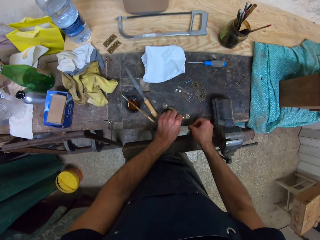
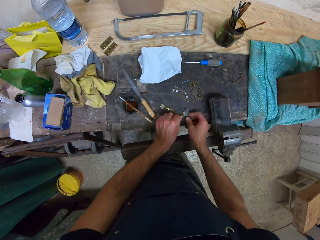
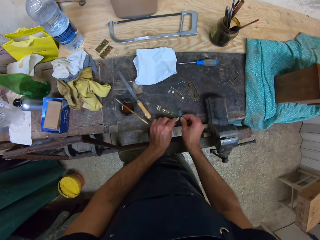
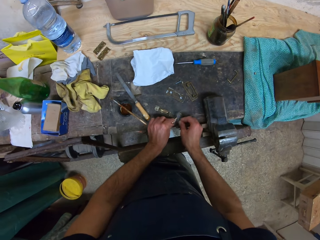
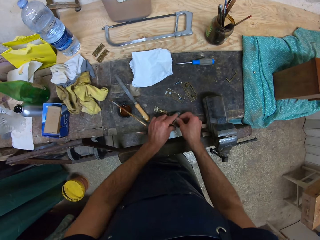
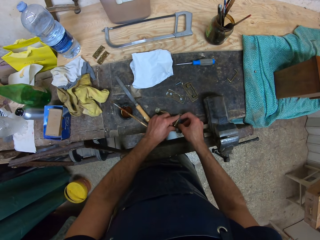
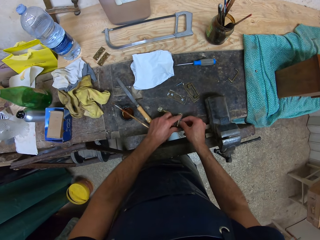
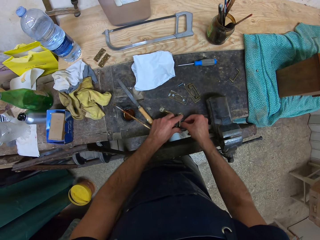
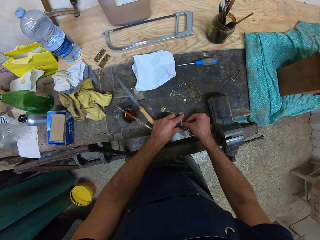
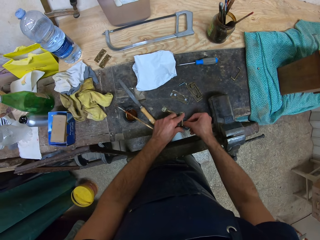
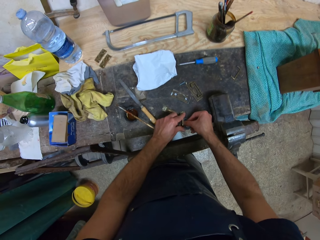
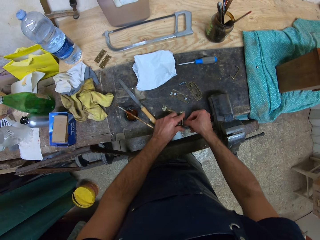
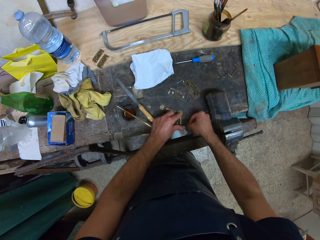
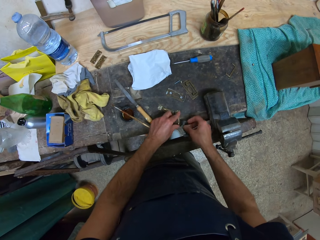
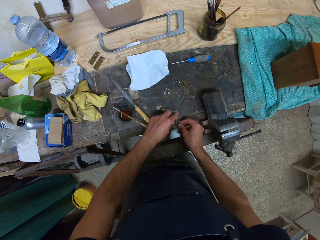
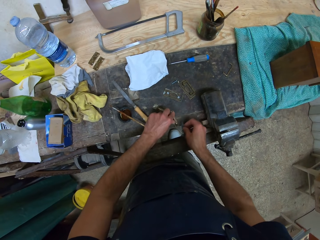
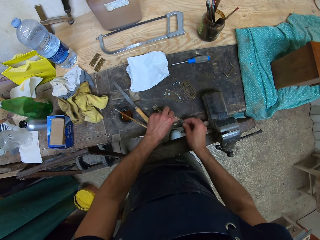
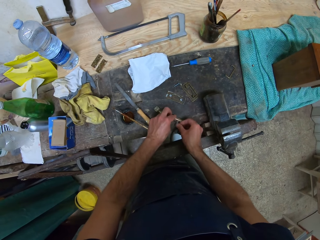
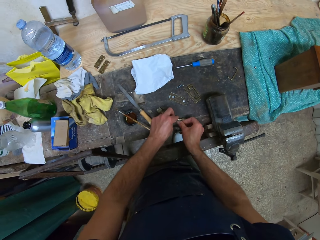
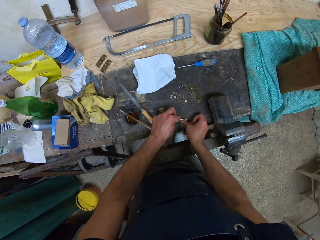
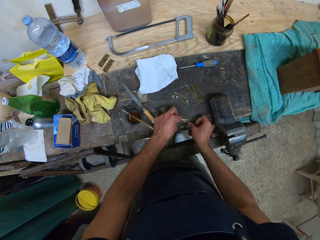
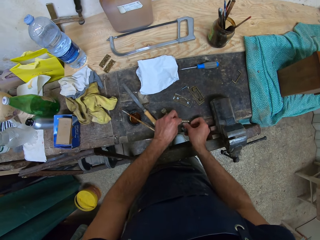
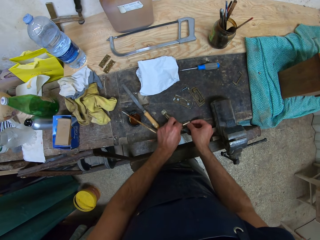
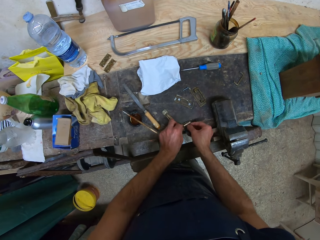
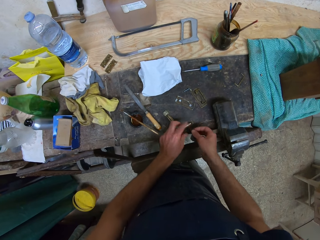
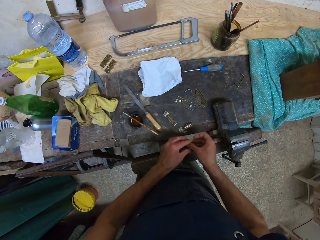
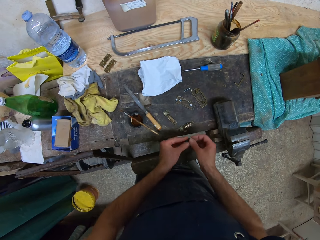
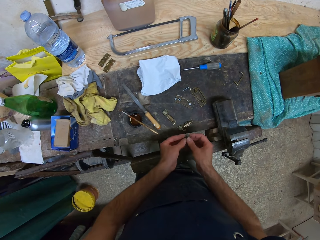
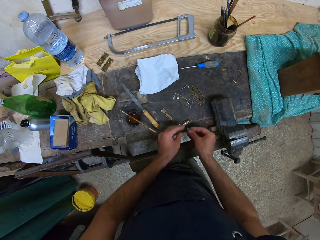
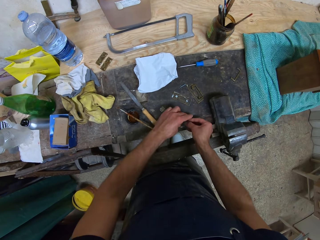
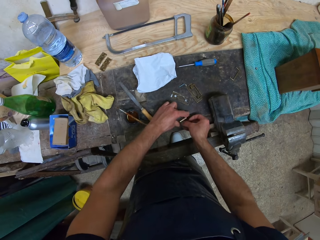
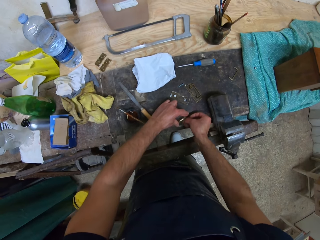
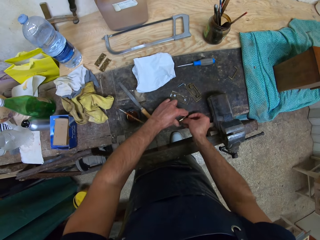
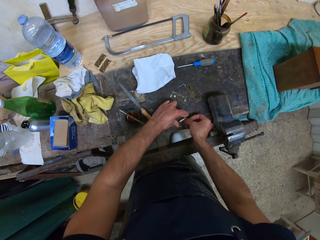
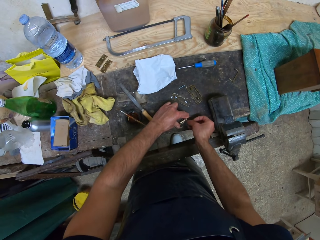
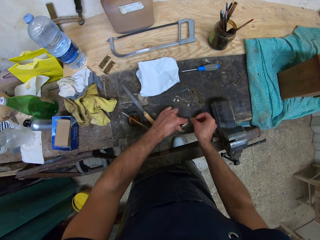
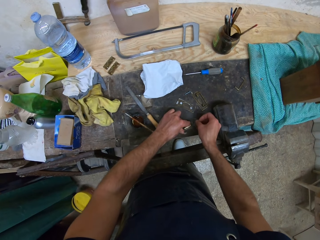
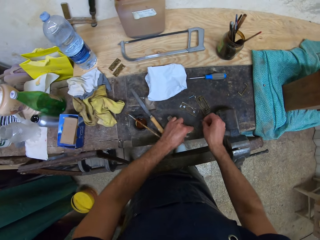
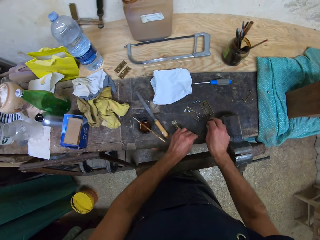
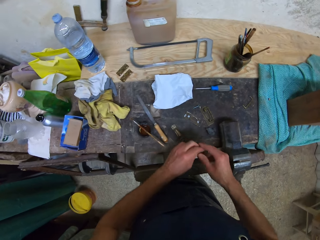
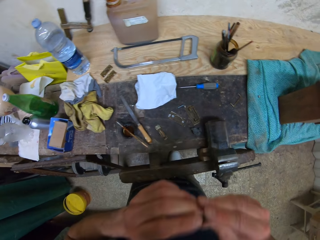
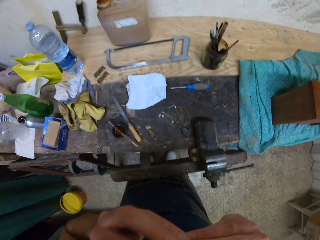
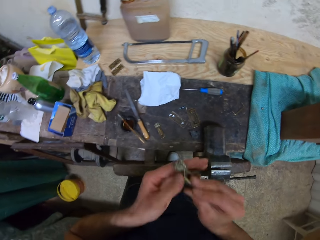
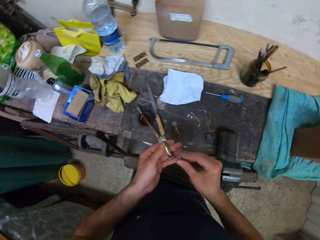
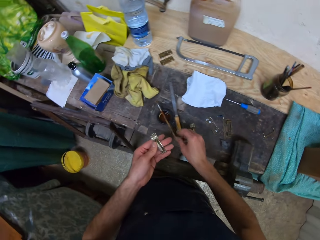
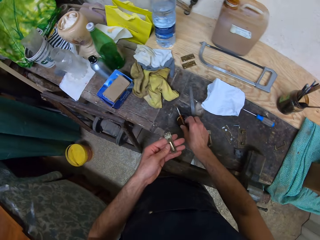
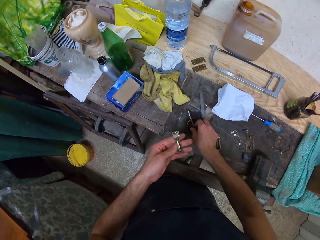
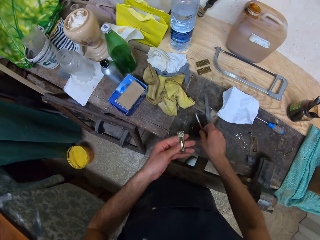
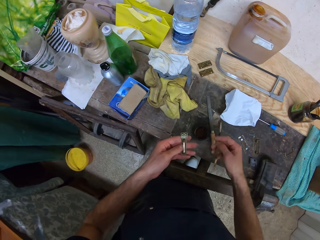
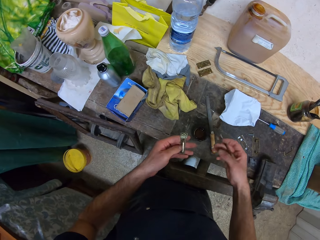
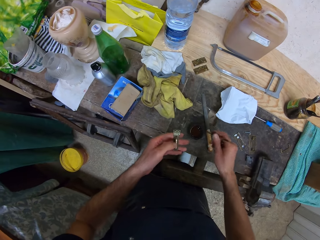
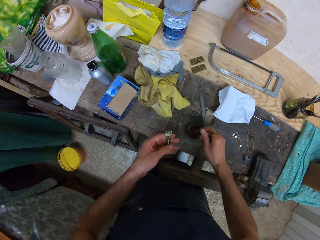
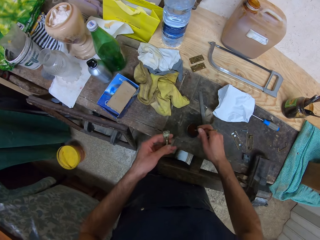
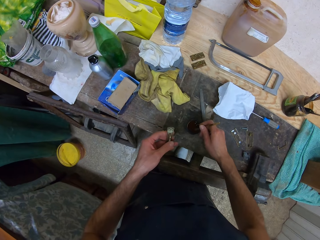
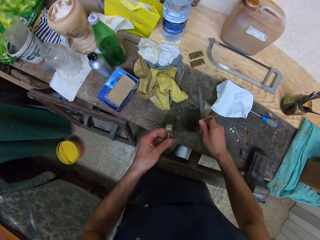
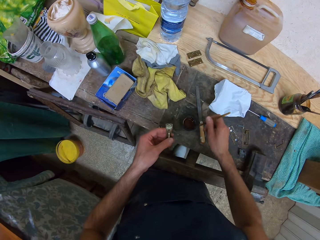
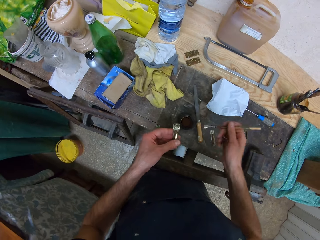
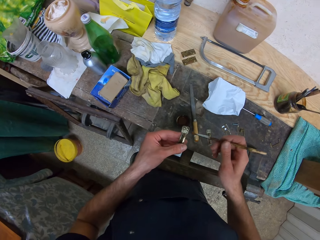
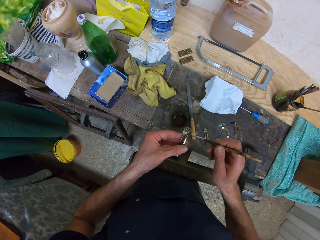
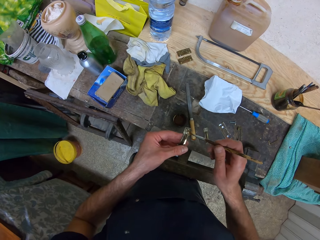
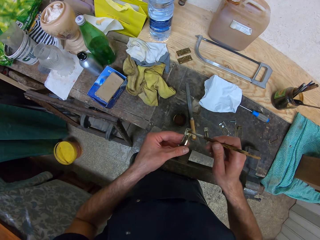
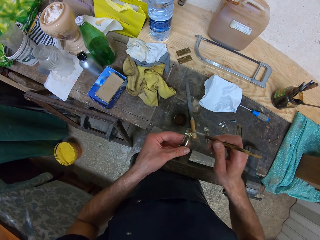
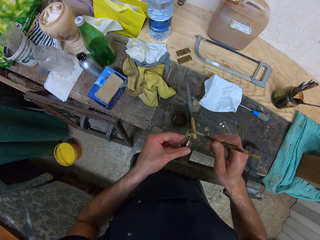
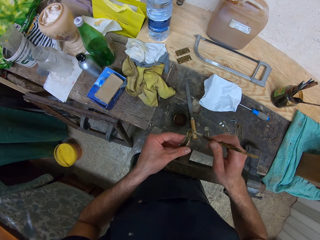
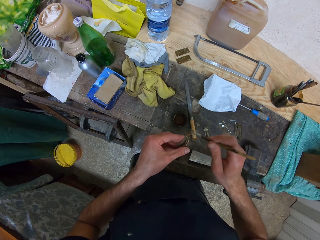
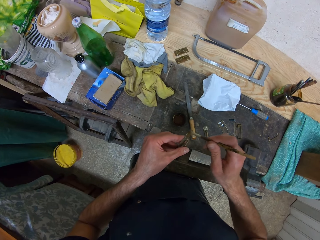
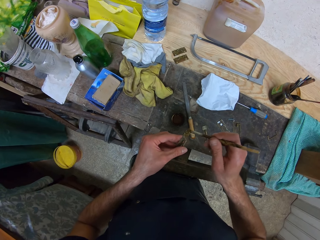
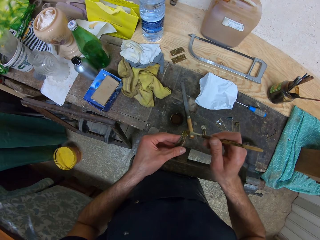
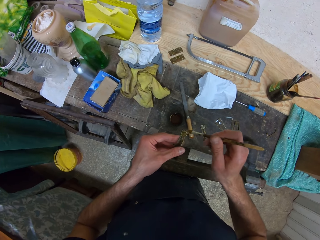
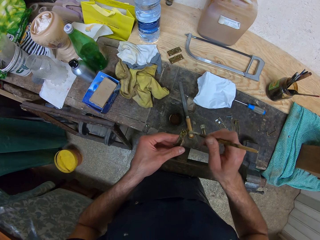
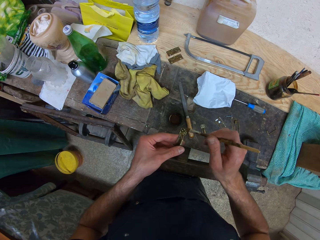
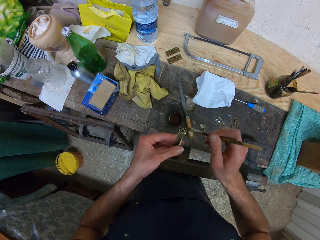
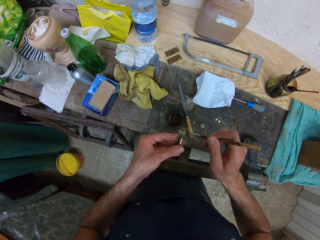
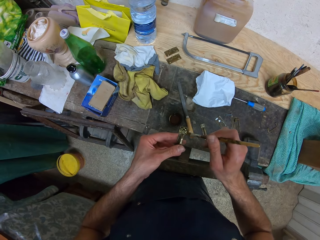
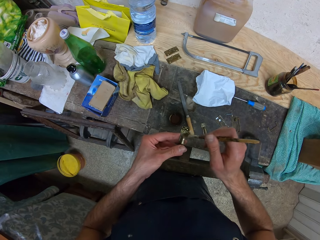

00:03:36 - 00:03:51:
The camera wearer adjusts the sandpaper with both hands. He drops the sandpaper in his right hand on the table. He raises the object with both hands. He holds the handle. He picks up the brush from the keg cap with his right hand. He dips the brush in the keg cap. He paints the object in his left hand.

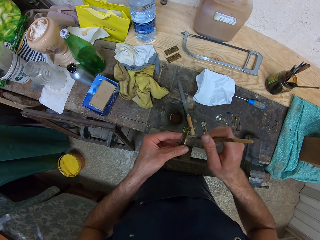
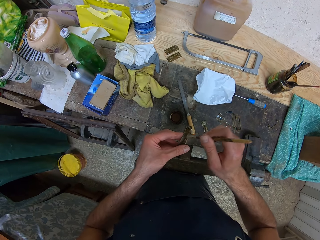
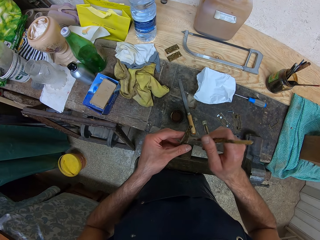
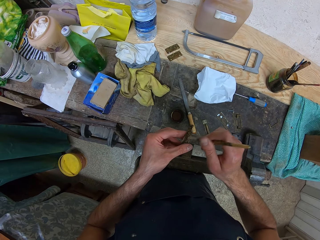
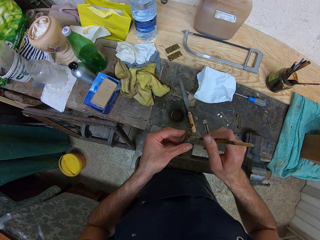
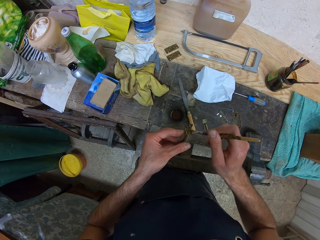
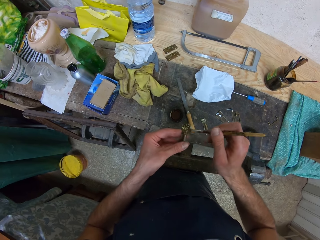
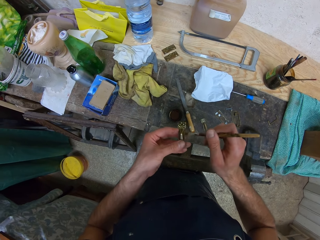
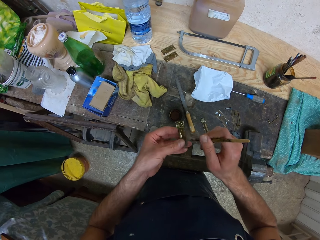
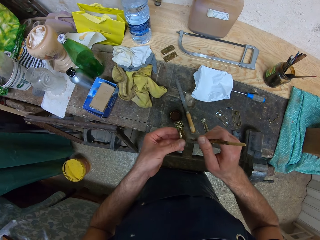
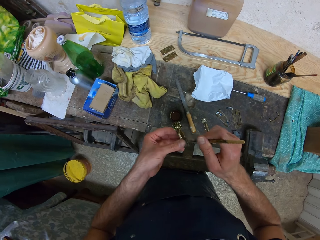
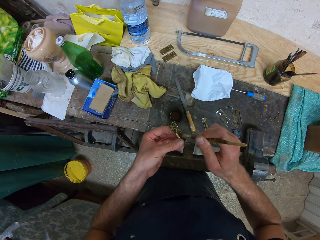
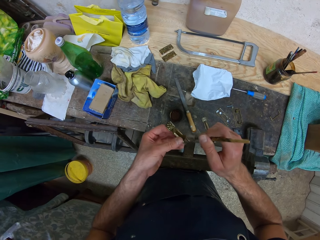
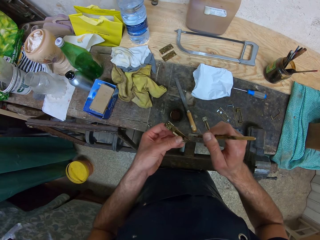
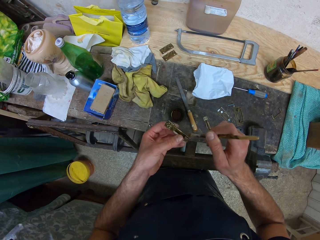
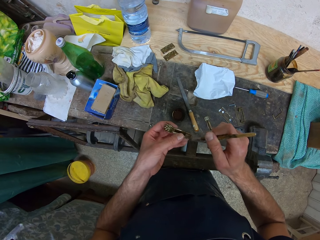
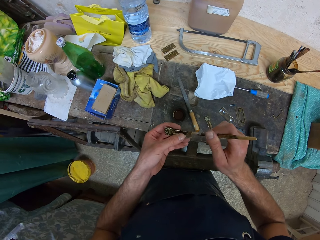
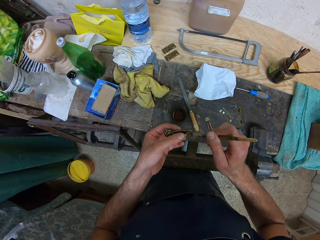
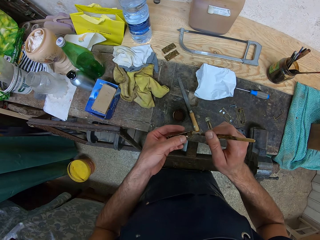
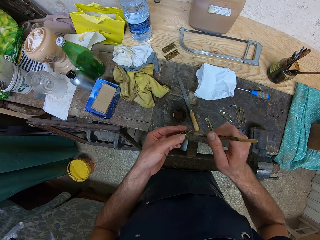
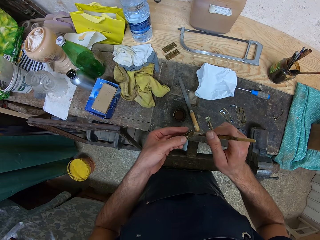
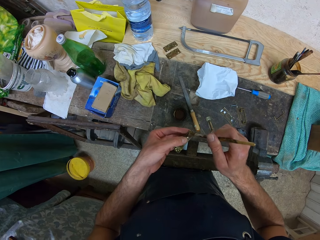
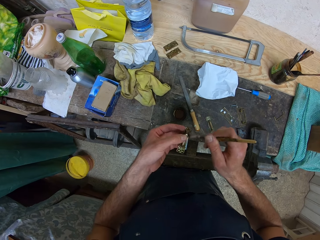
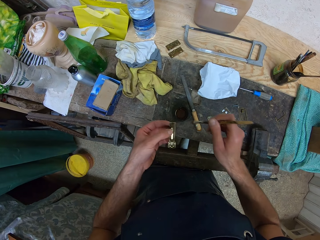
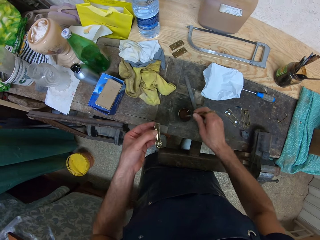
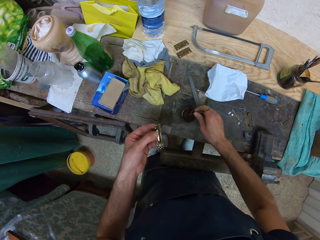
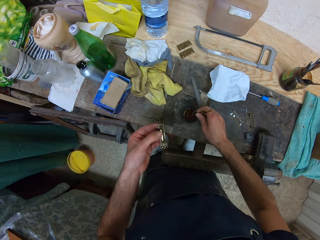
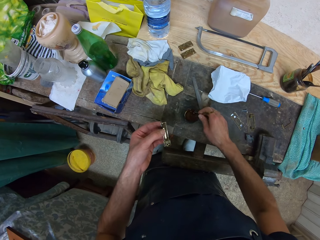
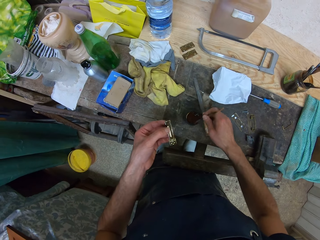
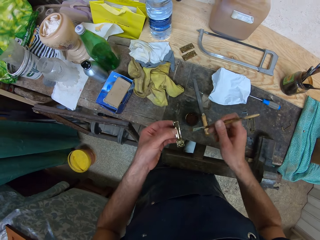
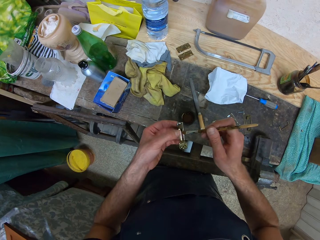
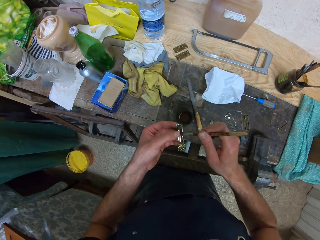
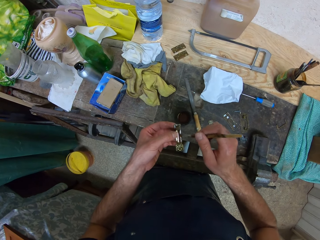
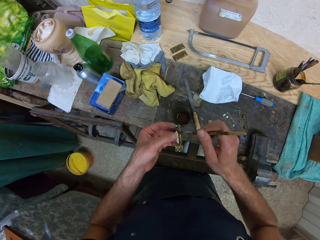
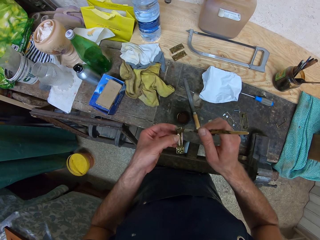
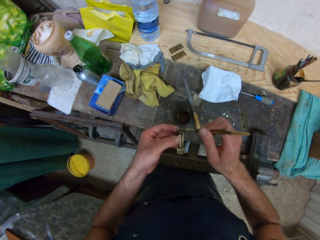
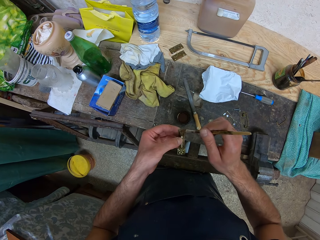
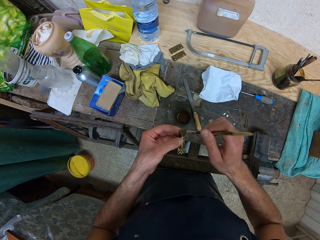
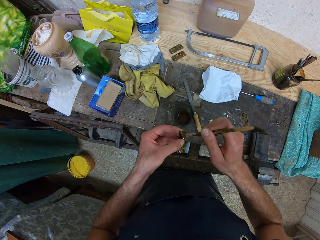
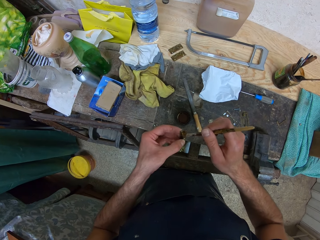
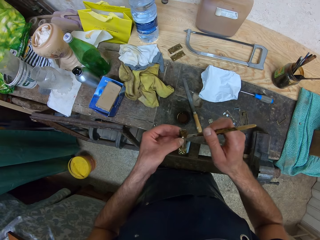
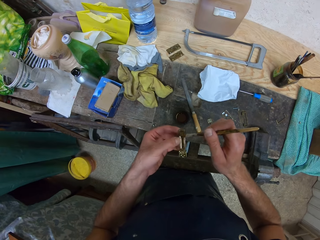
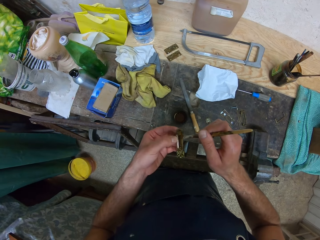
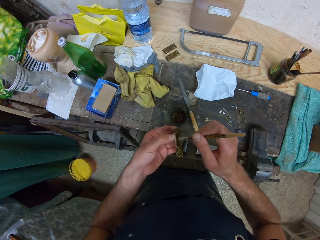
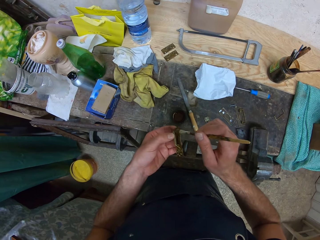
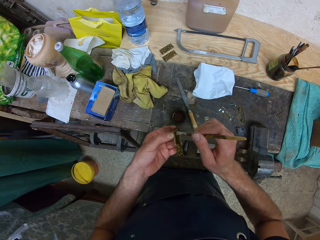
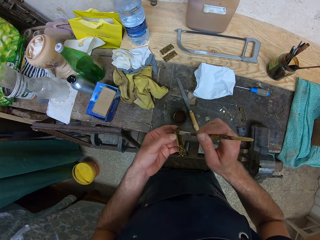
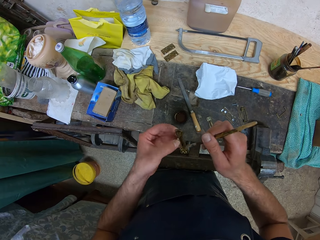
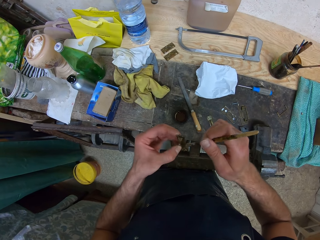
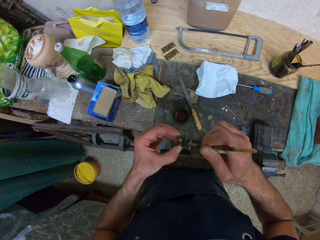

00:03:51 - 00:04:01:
The camera wearer dips the brush in the keg cap. He paints the object in his left hand.
